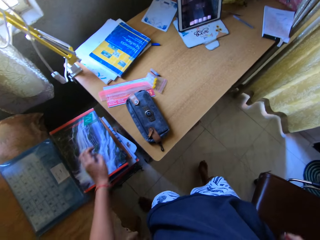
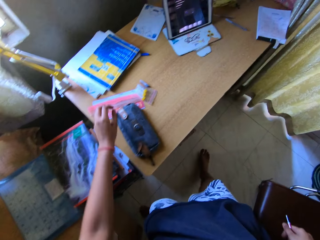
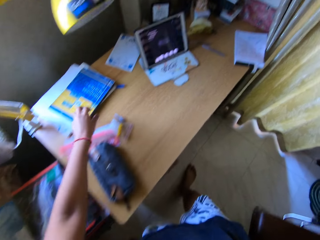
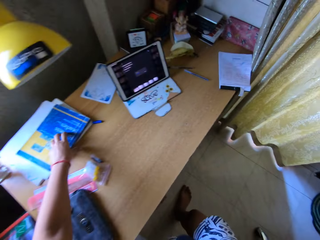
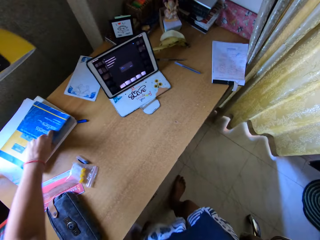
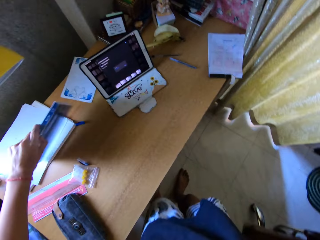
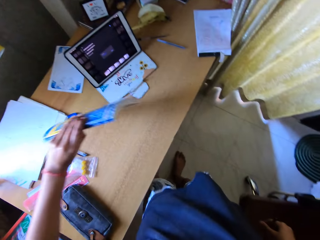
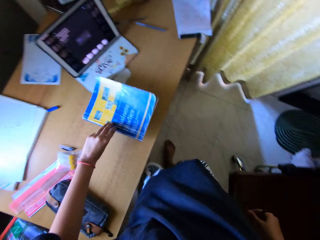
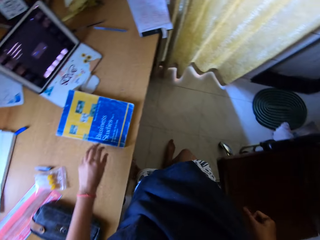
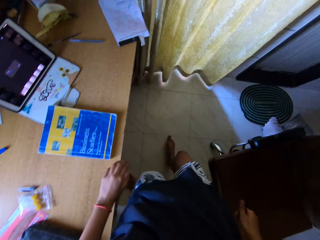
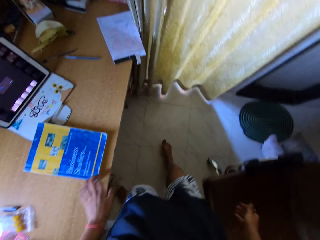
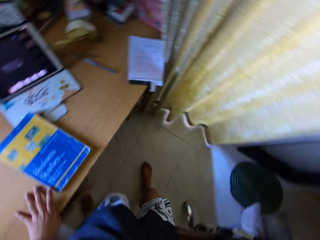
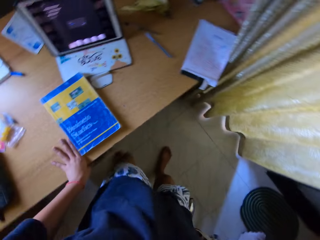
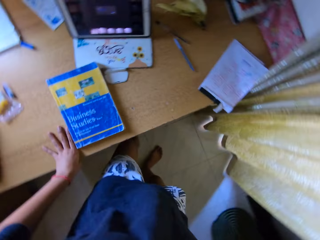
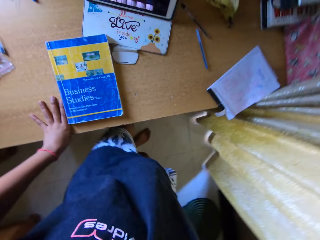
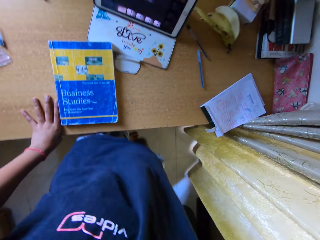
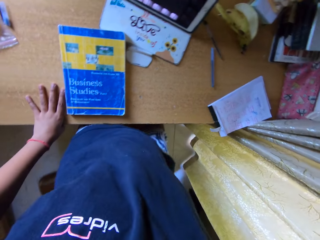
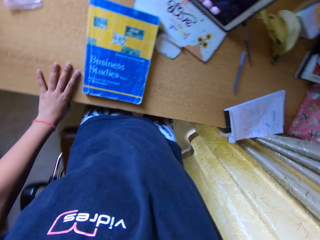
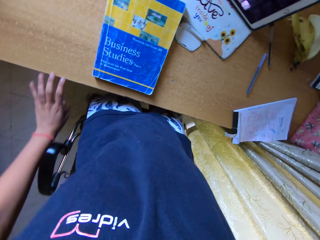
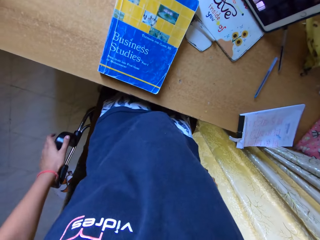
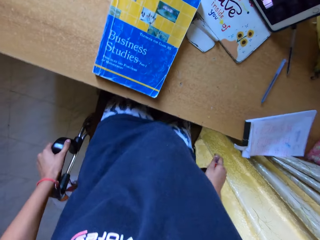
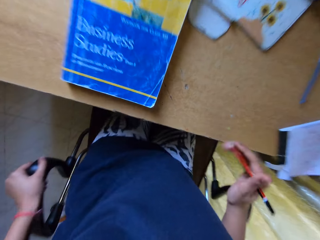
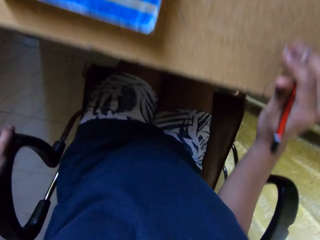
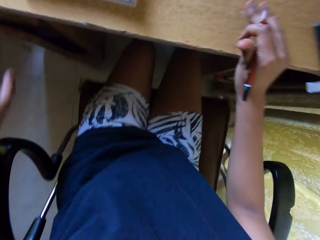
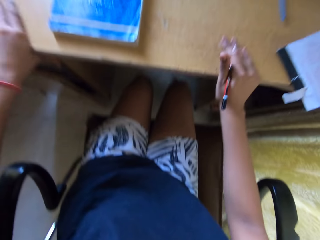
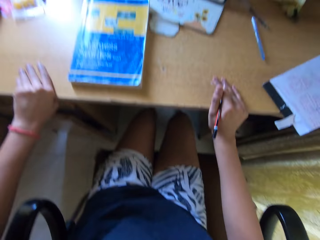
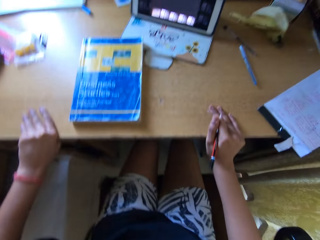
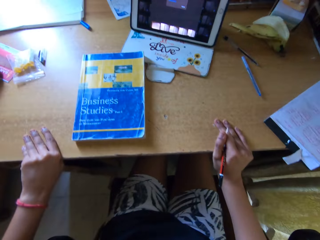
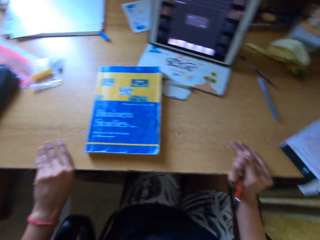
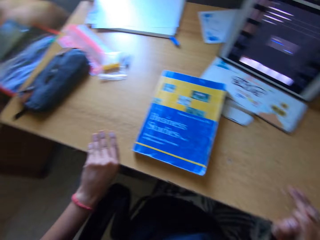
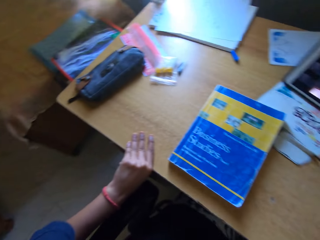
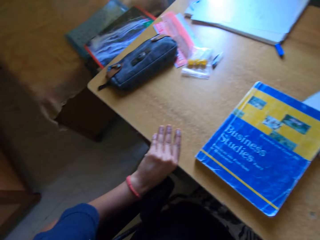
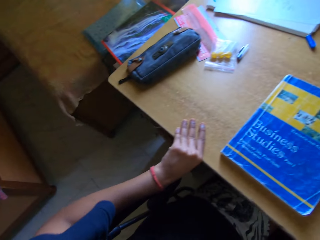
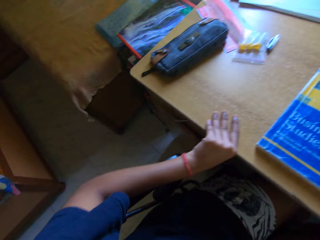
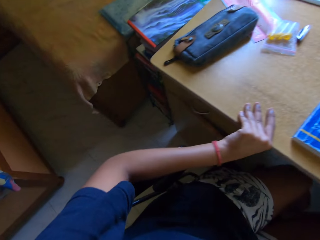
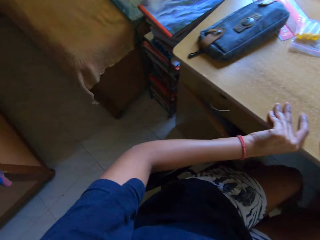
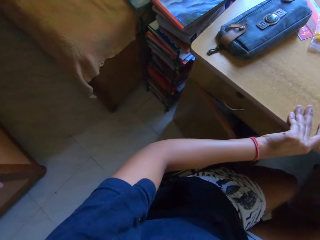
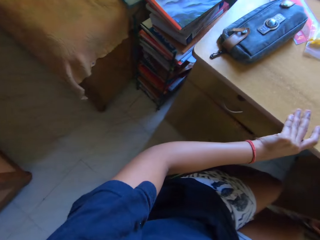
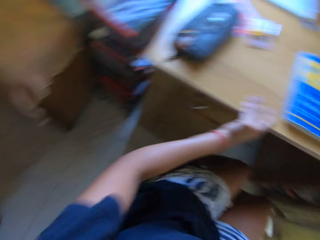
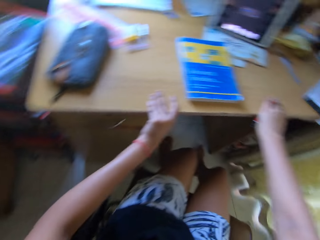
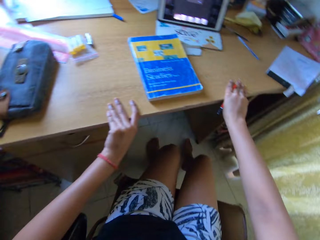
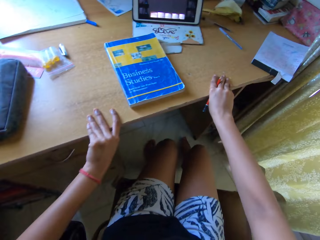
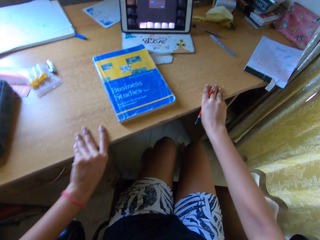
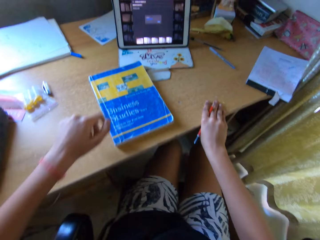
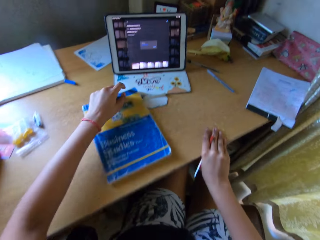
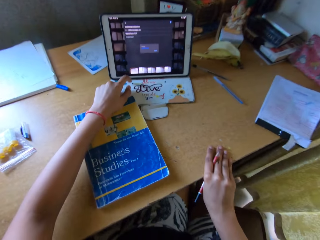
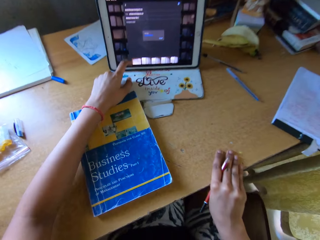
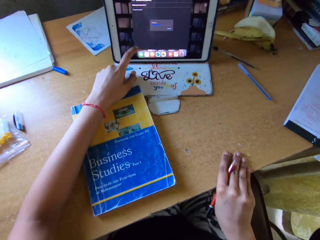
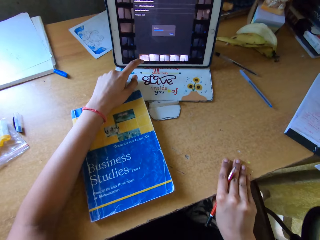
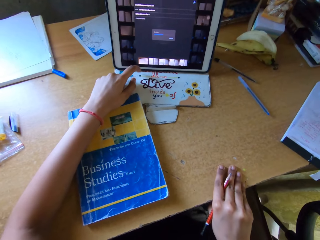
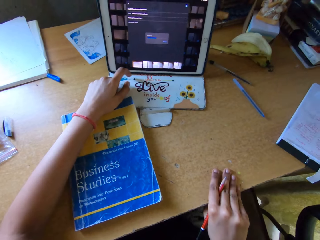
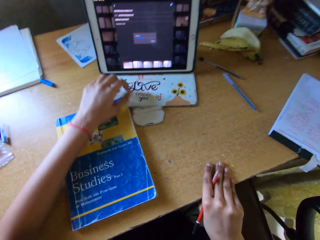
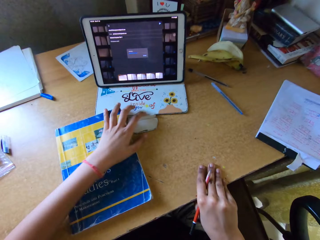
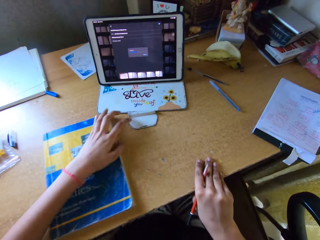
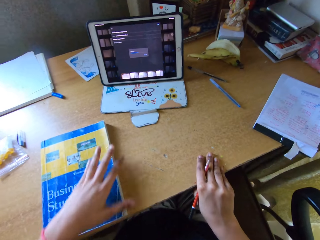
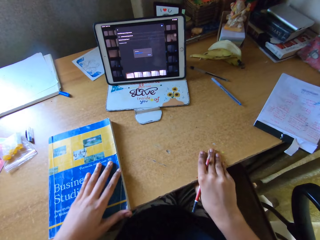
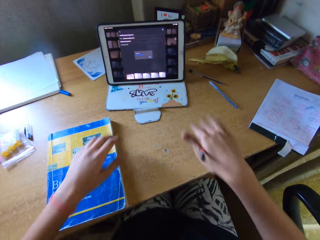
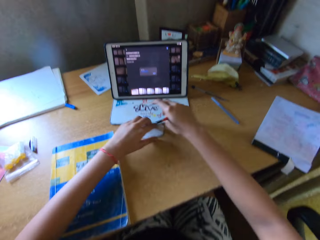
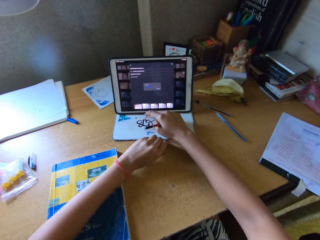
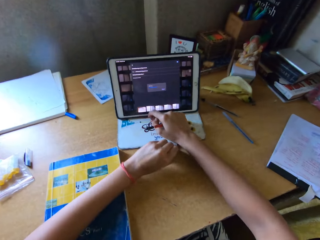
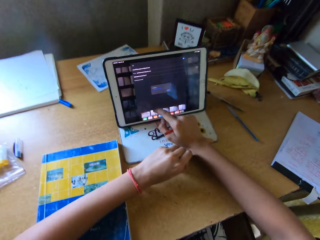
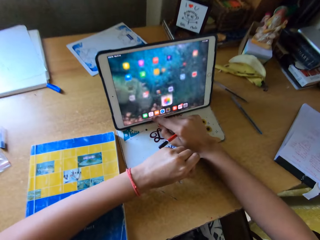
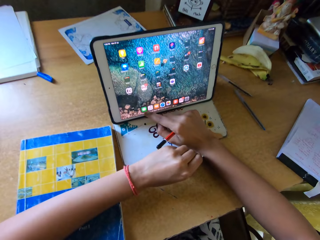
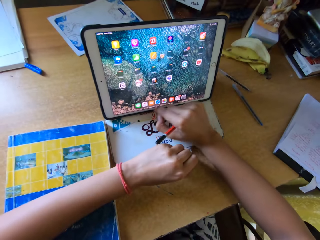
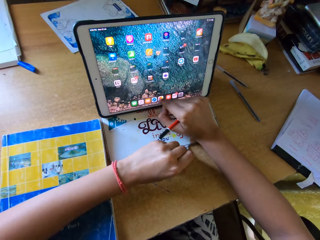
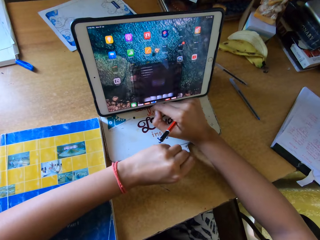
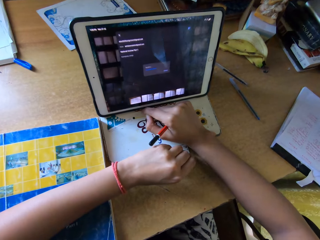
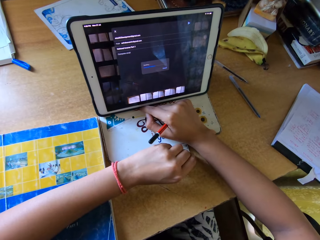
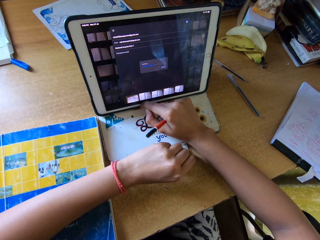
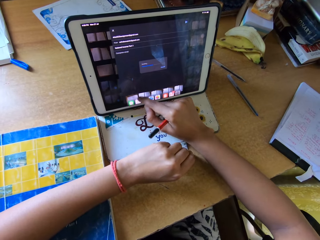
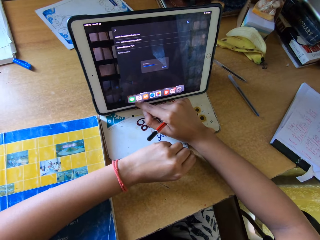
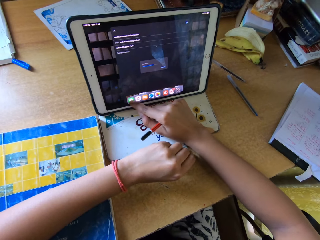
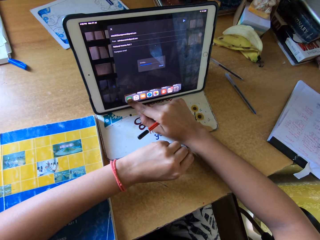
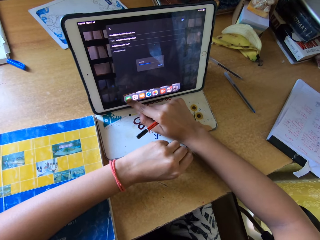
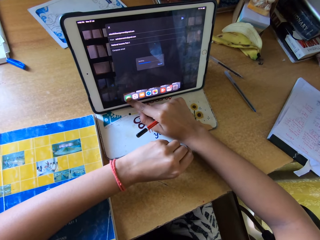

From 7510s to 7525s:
The camera wearer places a book on the book organizer. They pick a book on a table and drop the book on the table. They sit on a chair properly. They pull the chair. They look around. They use a tablet smart phone. They press the tablet. They slightly push the book on the table out of view. They pull the tablet smart phone slightly forward. They use the tablet smart phone. They press icons on the tablet.

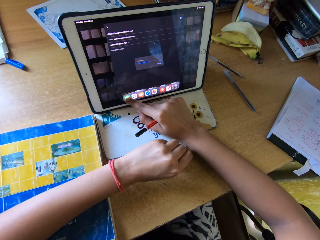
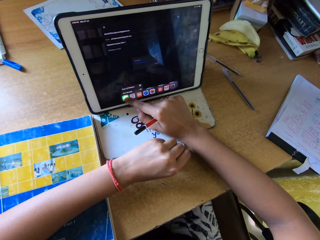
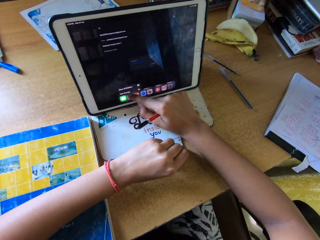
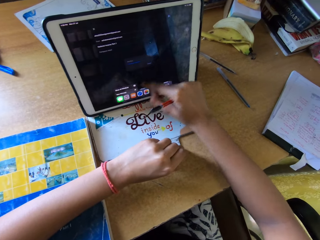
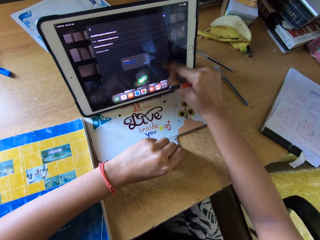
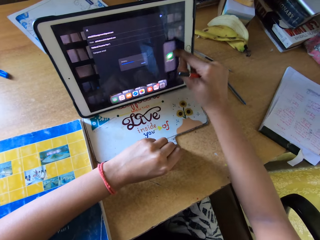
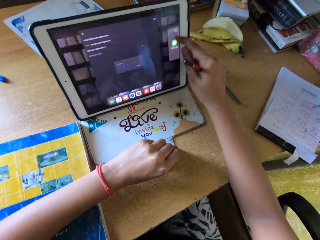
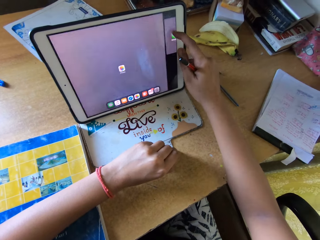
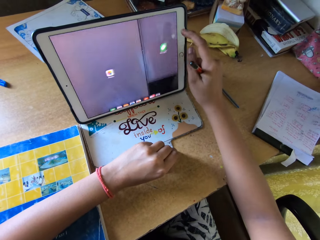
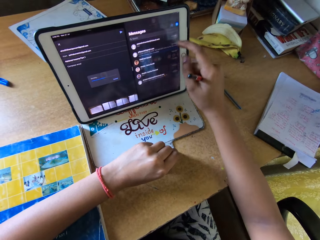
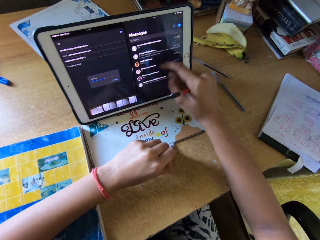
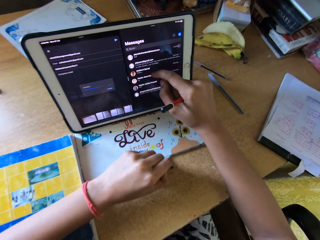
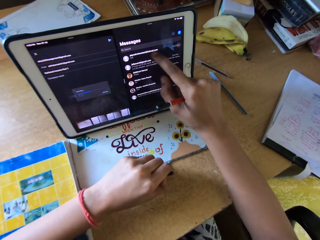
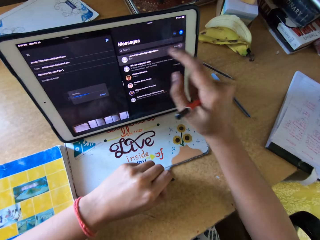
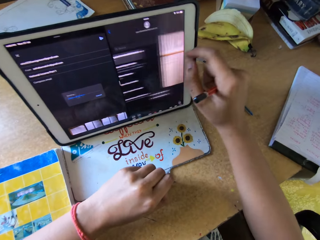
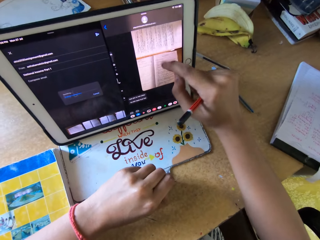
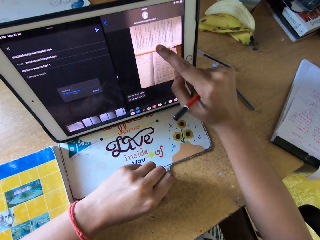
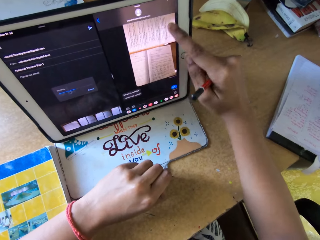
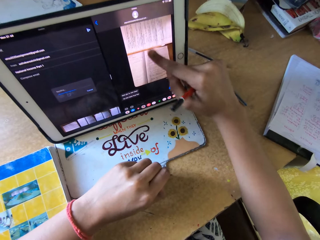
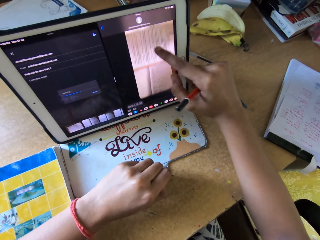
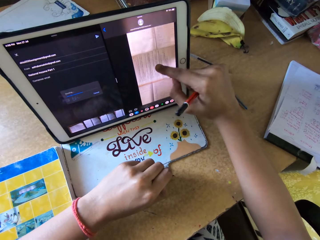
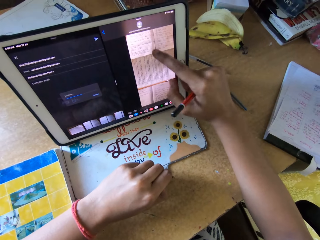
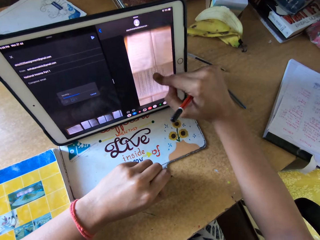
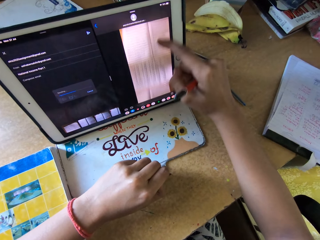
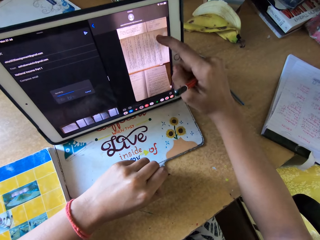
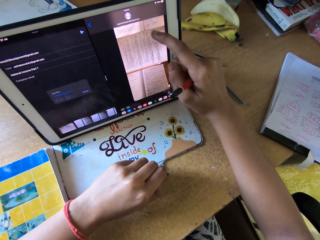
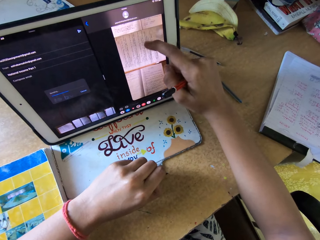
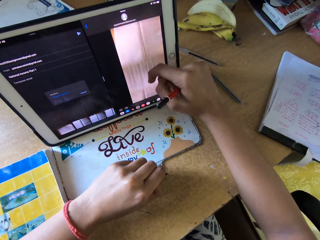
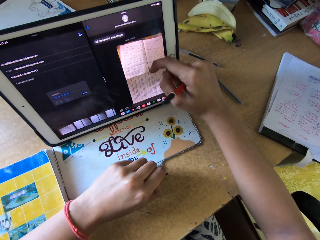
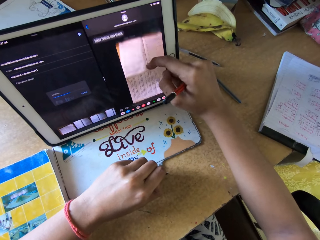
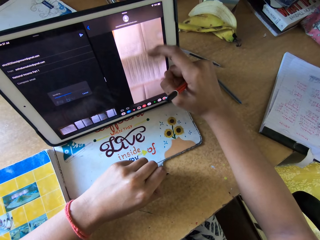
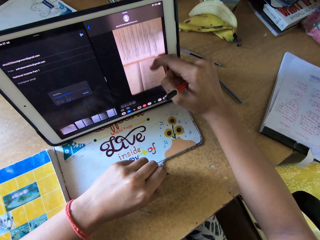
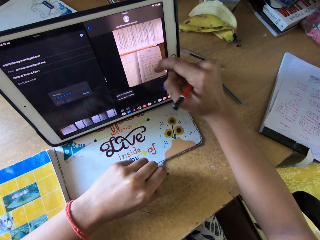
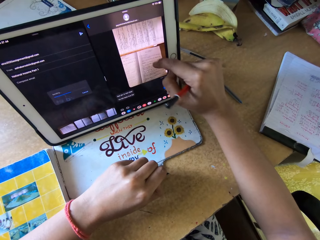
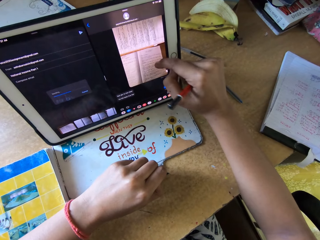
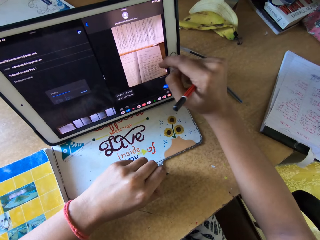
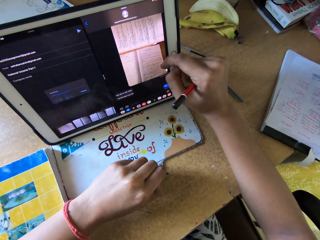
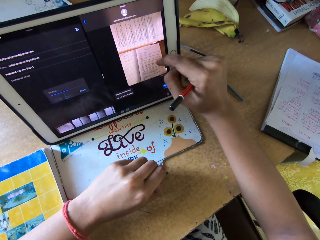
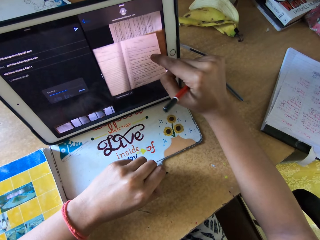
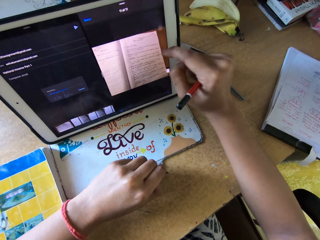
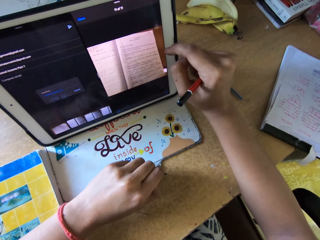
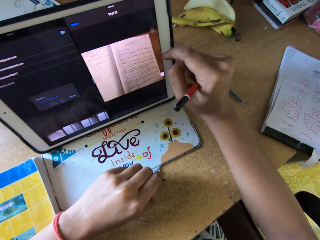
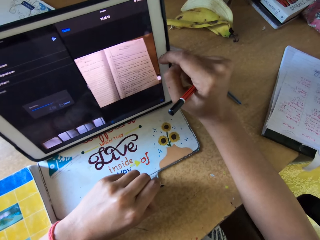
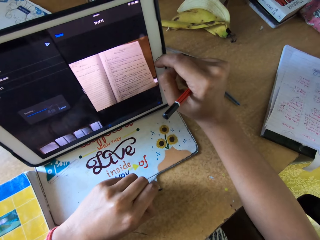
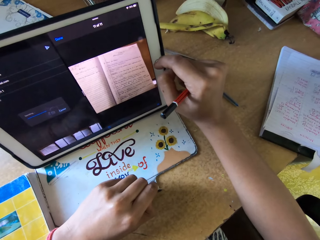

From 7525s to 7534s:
The camera wearer scrolls on the tablet.
